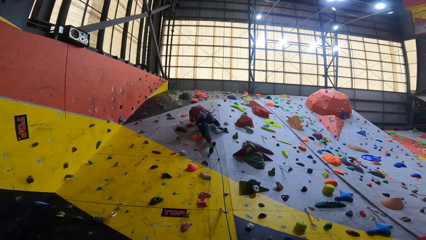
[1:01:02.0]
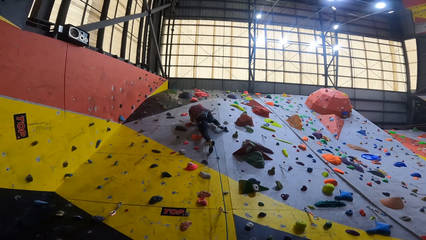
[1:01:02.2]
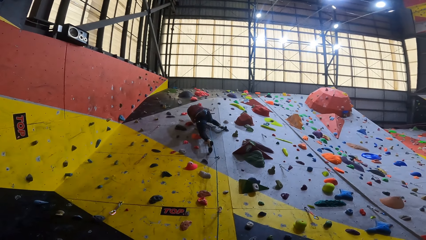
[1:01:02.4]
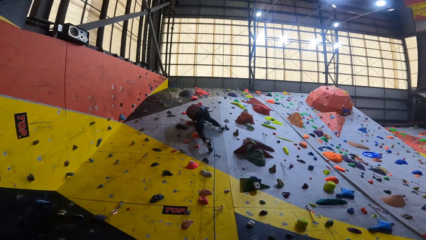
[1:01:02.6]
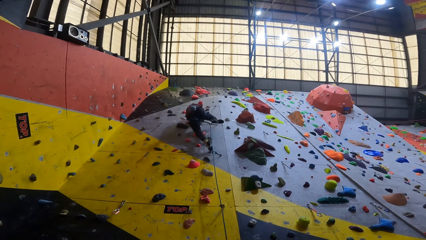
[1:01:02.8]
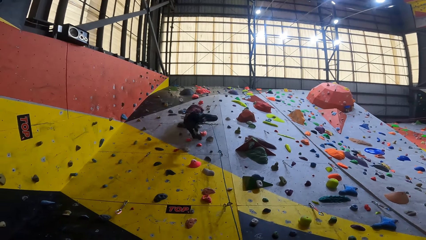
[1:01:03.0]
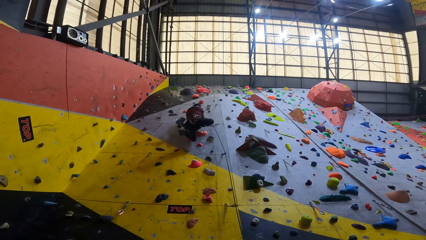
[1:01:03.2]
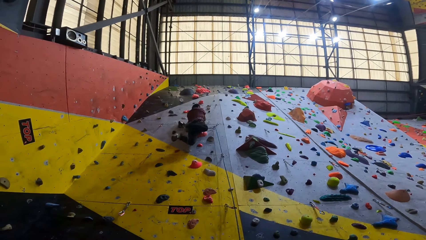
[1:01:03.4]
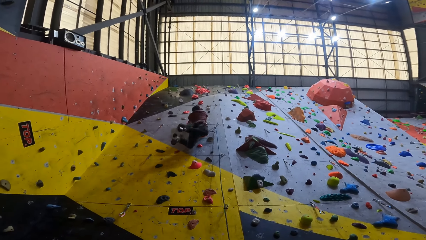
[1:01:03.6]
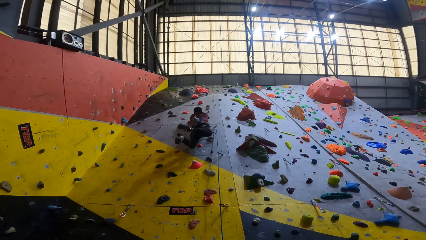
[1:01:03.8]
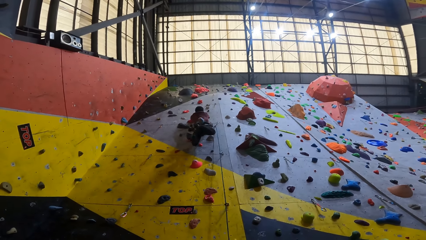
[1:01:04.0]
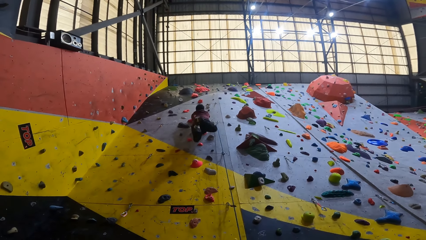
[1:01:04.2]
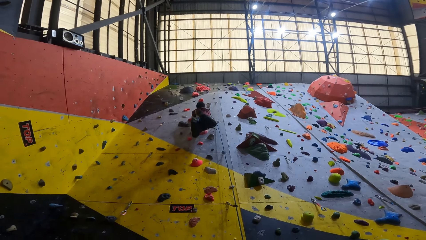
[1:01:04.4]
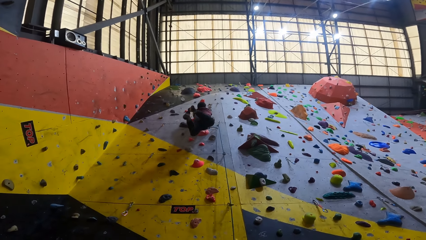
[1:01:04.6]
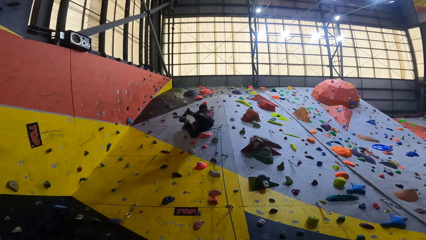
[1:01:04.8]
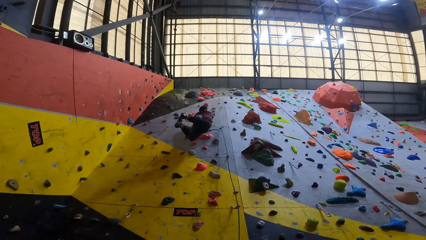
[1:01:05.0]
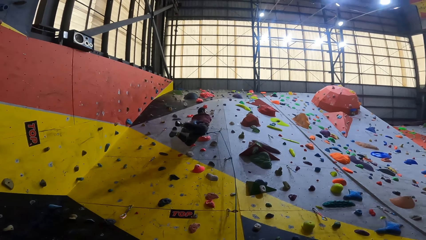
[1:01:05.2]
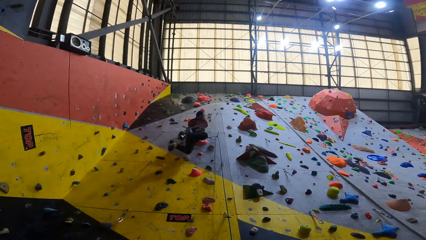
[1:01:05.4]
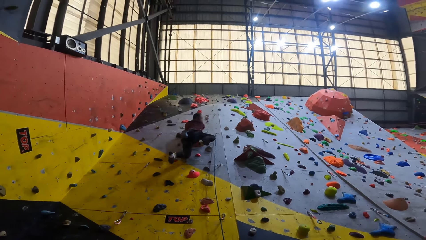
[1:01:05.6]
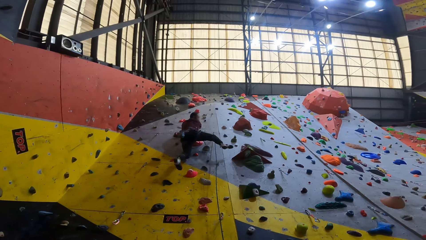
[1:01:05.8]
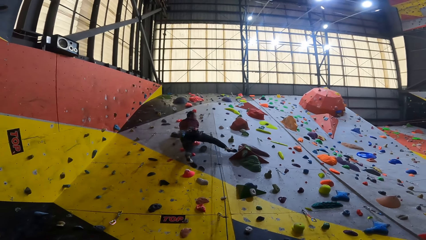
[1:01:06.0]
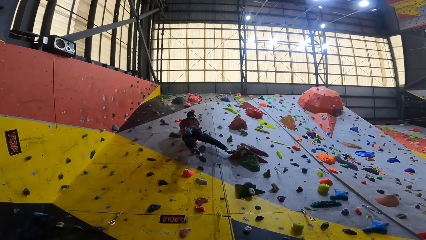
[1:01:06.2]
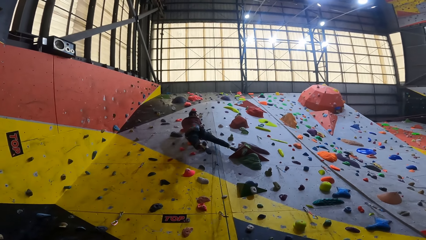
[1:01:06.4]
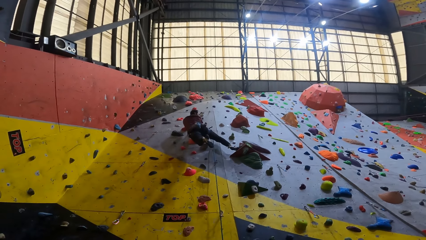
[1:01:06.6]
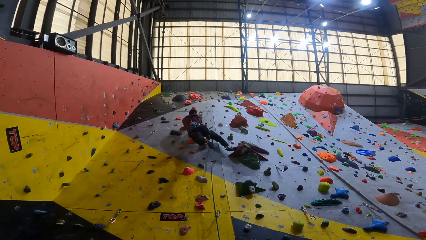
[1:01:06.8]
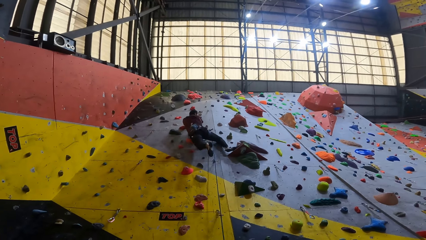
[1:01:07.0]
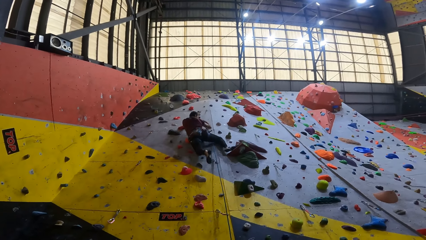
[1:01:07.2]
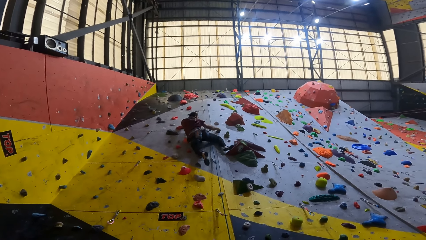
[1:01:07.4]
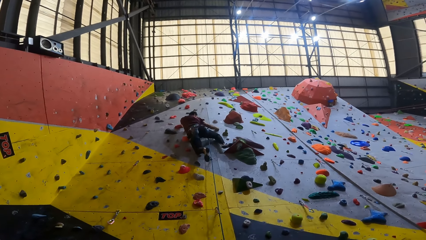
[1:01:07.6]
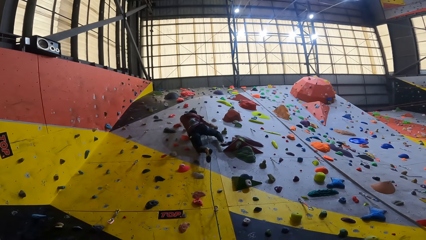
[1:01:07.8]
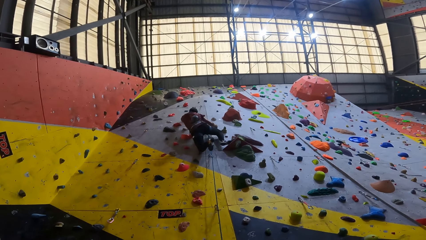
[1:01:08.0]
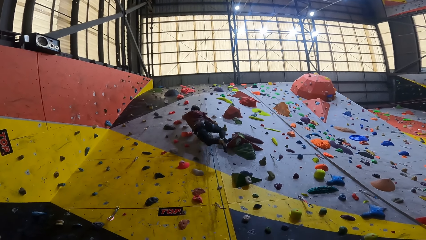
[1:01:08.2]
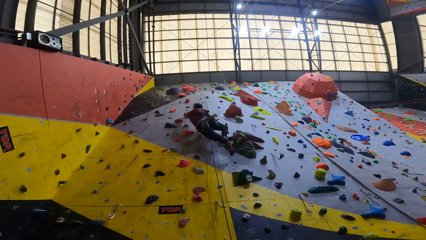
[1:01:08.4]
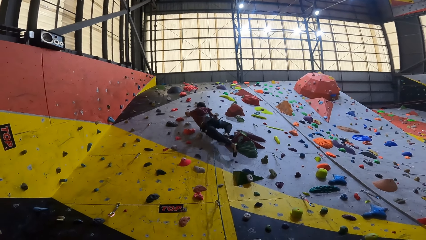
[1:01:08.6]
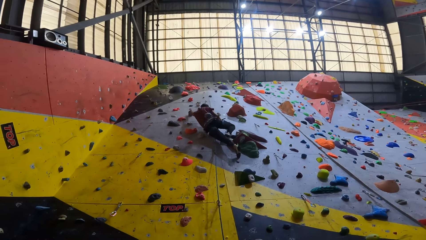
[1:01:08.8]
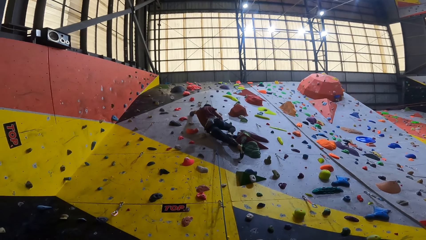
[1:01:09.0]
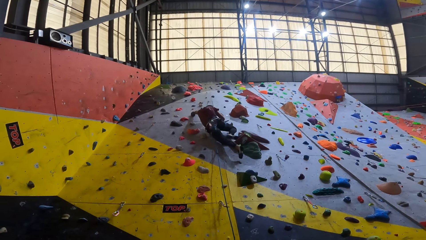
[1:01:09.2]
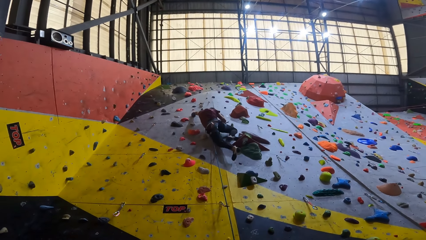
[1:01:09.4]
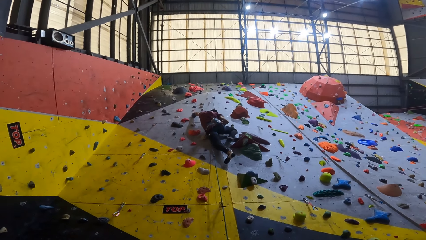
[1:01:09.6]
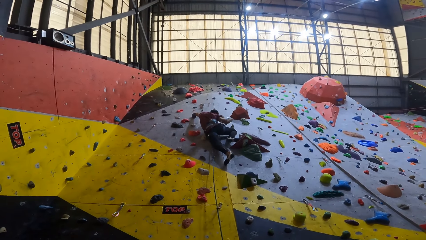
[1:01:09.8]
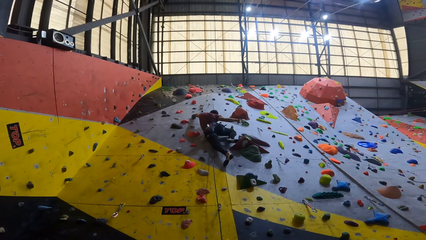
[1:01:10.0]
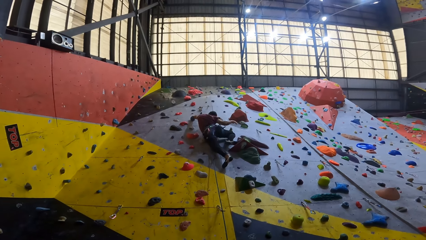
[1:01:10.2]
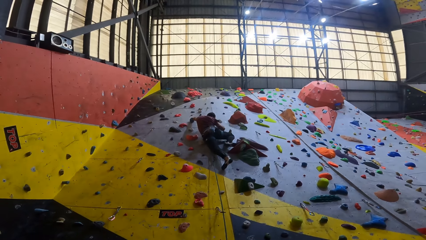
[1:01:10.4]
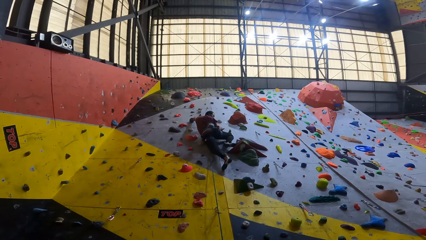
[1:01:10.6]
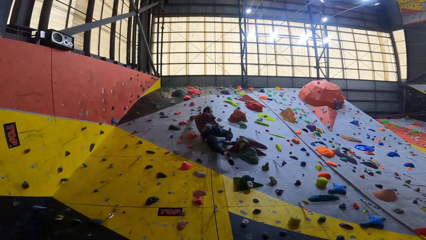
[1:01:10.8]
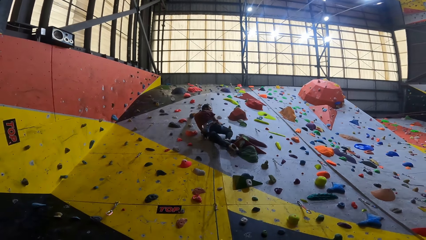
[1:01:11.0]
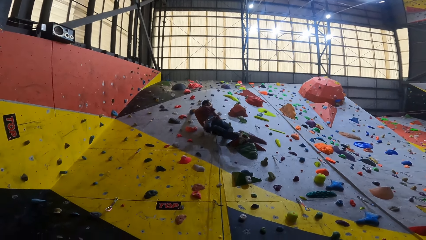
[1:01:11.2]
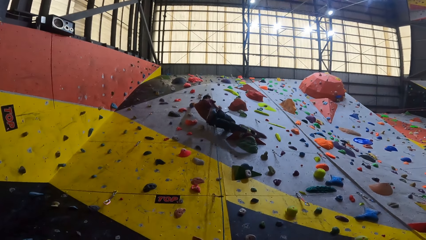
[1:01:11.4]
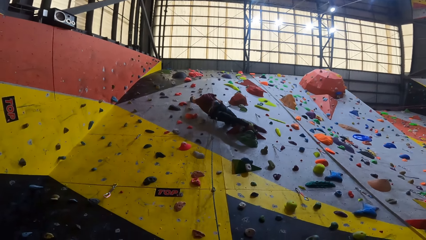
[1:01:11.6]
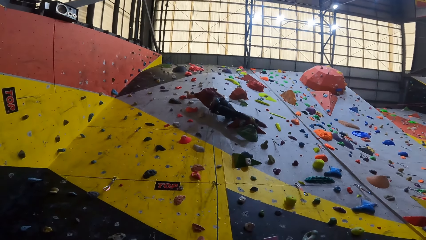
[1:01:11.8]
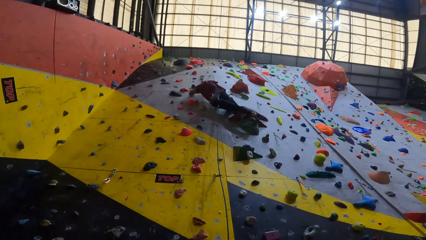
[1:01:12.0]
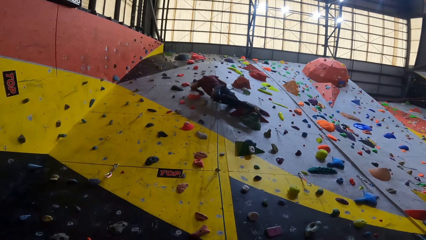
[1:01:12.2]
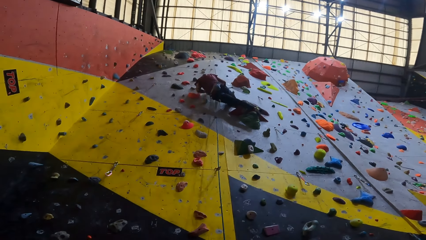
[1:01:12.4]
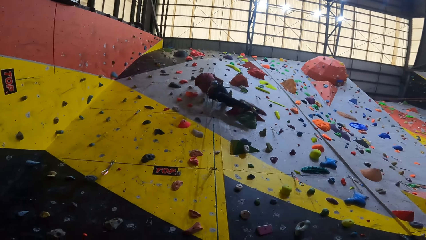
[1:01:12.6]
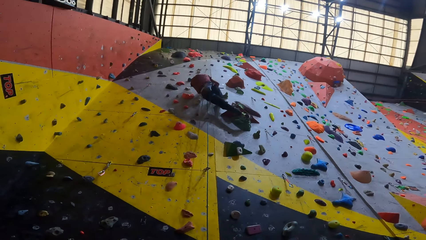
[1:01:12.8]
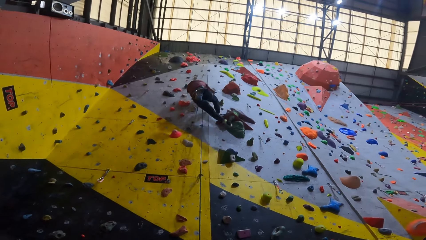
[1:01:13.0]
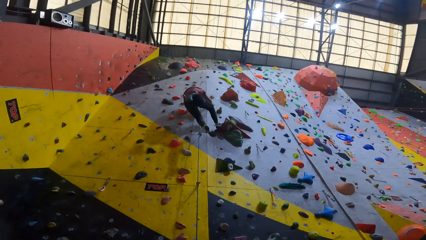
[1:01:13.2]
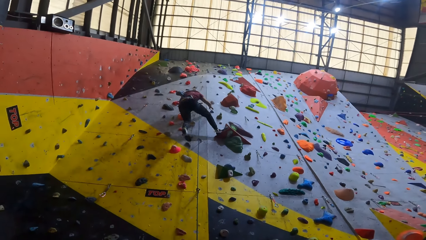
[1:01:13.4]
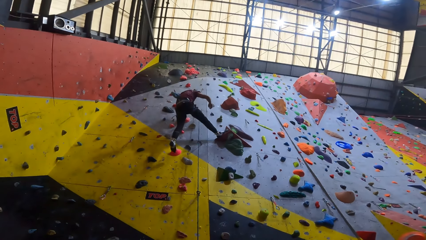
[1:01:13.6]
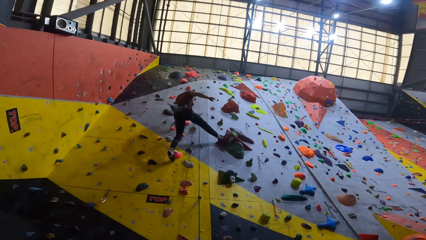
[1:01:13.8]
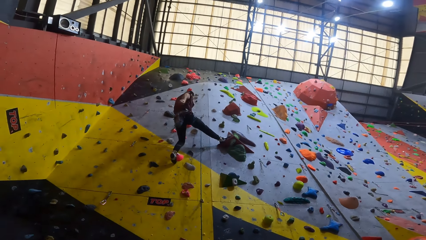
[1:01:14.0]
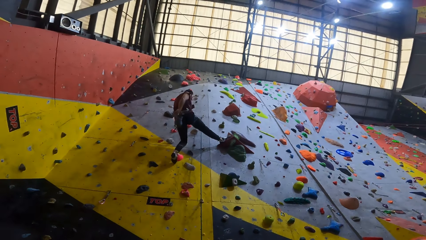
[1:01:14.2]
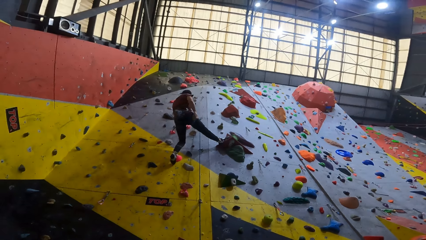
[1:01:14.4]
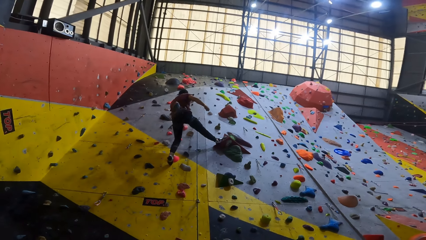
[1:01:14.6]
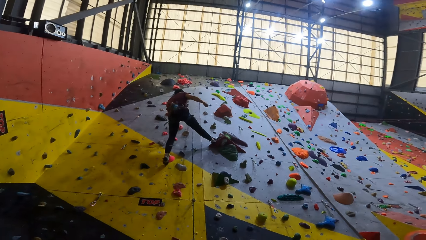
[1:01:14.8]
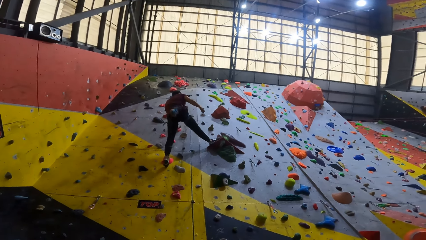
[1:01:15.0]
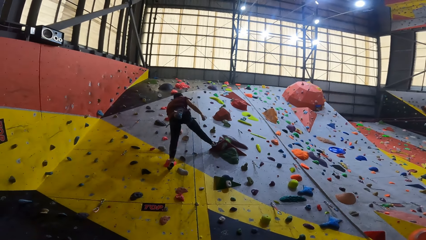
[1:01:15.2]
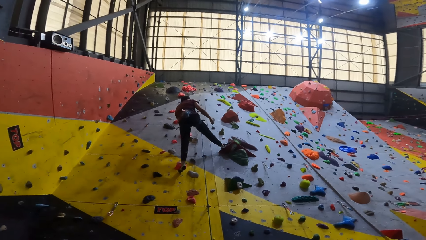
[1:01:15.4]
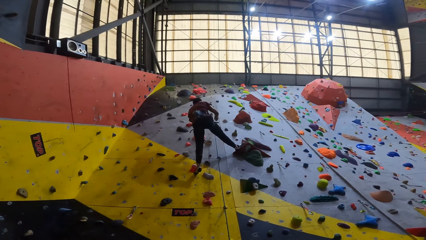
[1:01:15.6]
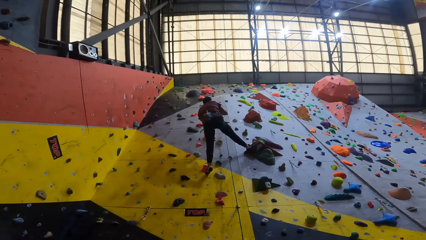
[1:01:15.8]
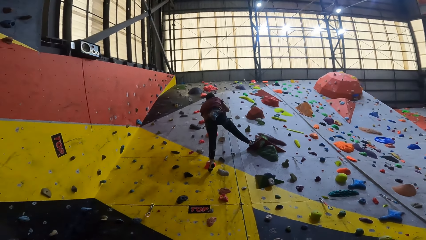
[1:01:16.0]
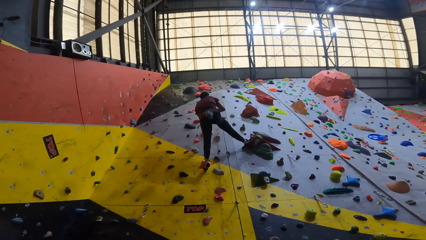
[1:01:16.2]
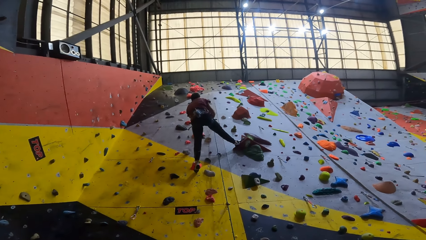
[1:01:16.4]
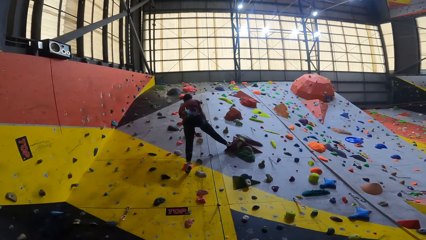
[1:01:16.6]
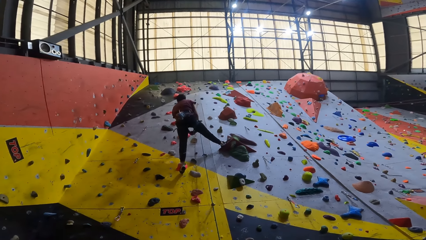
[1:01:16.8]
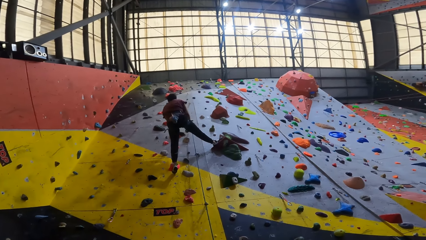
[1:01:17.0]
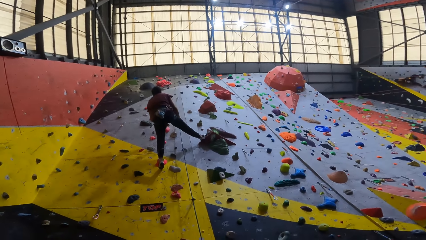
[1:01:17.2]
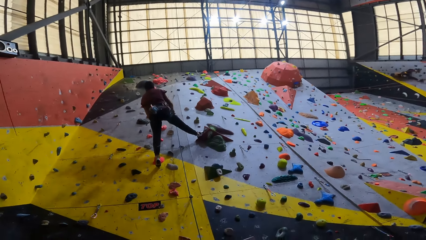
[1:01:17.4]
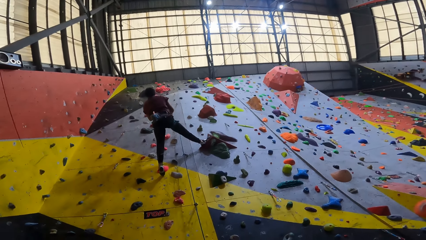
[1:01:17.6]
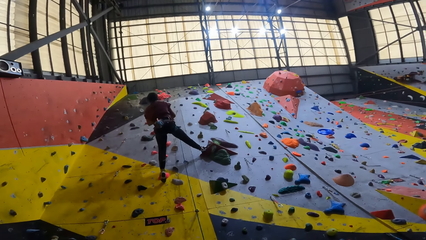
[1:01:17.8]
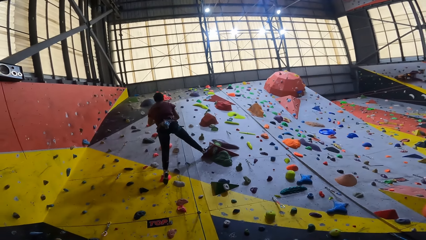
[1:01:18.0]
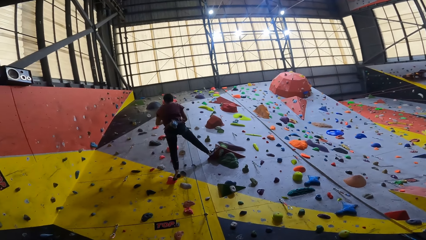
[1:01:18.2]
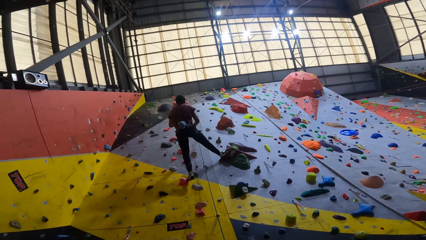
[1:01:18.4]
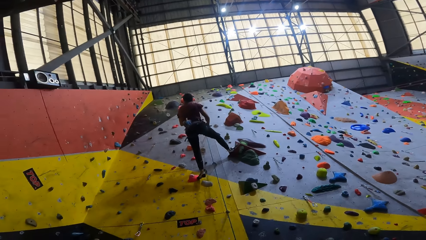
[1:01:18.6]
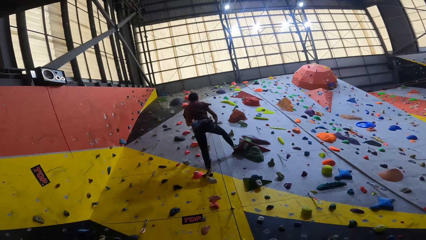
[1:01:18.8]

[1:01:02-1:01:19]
A person hangs on the boulder grade and steps on the boulder grade. The person climbs down the rock.
